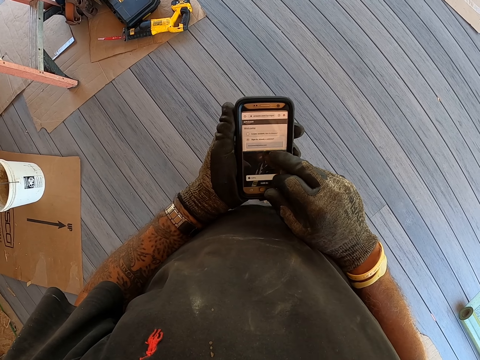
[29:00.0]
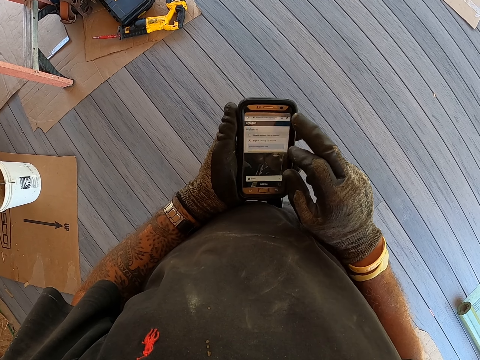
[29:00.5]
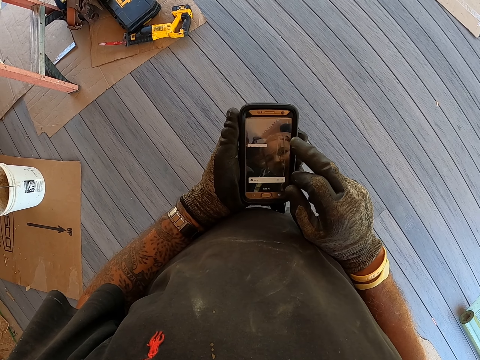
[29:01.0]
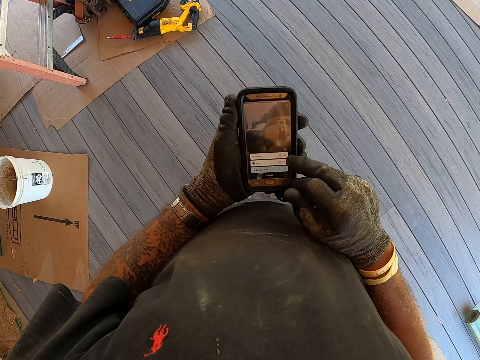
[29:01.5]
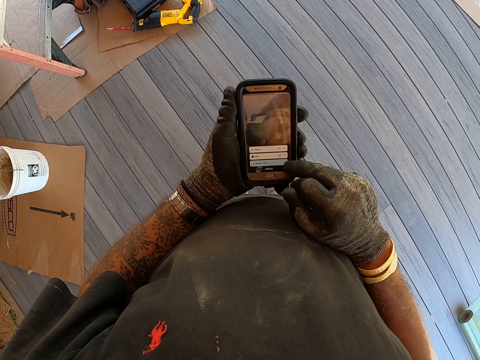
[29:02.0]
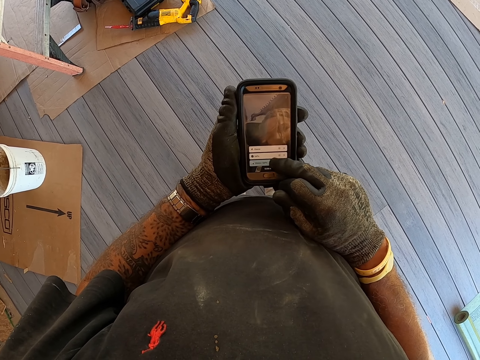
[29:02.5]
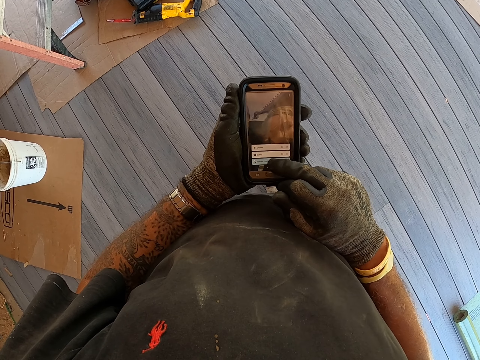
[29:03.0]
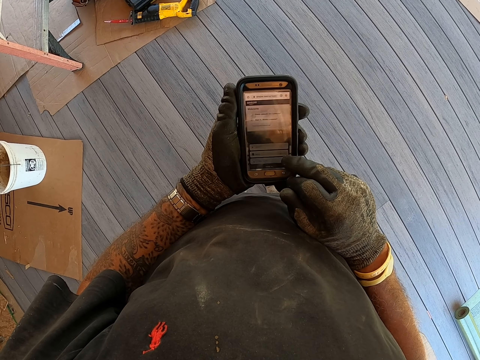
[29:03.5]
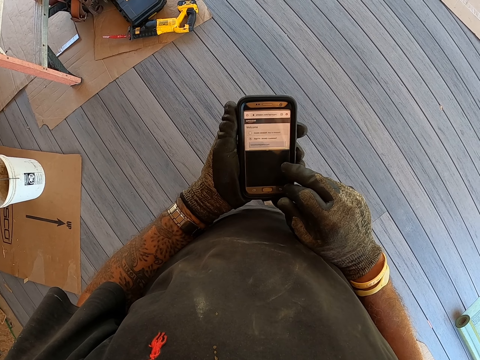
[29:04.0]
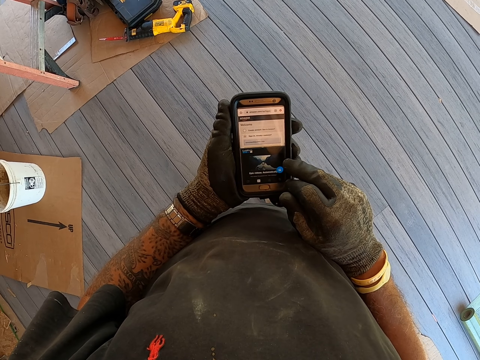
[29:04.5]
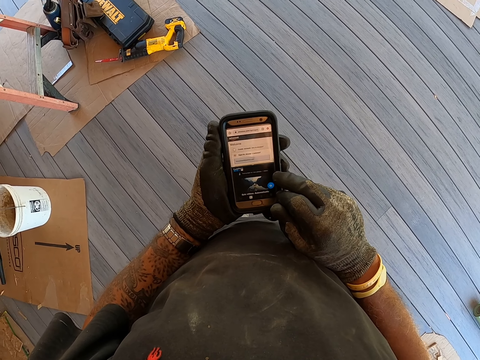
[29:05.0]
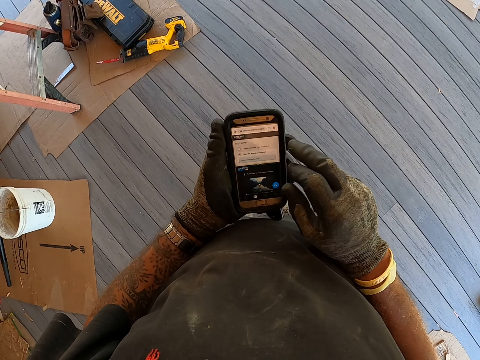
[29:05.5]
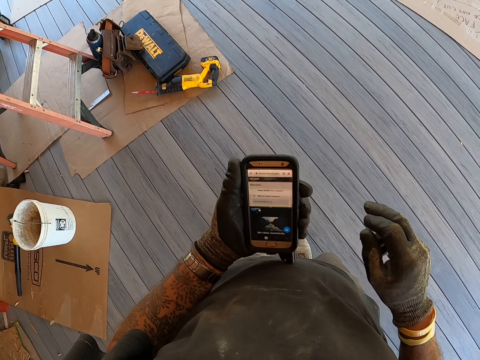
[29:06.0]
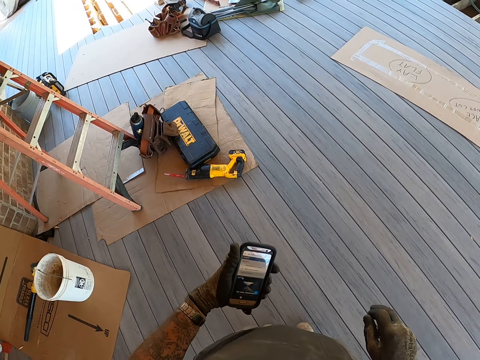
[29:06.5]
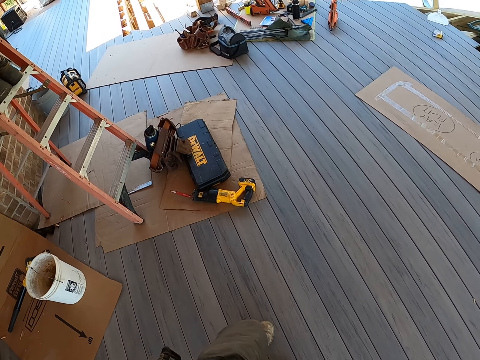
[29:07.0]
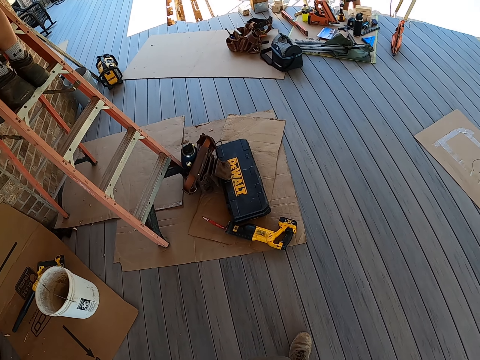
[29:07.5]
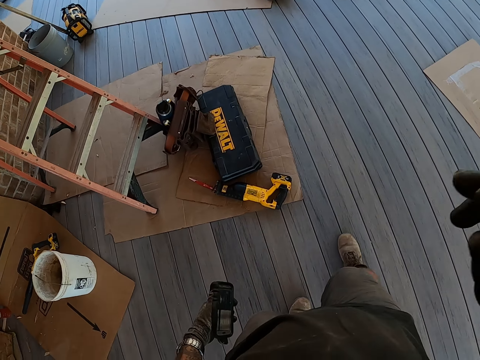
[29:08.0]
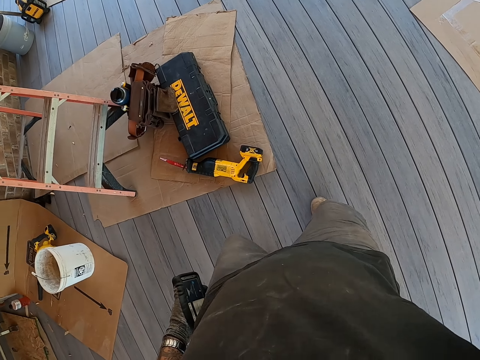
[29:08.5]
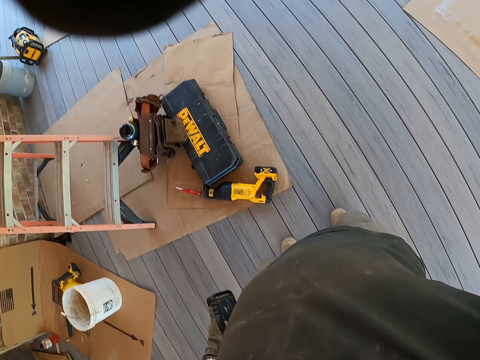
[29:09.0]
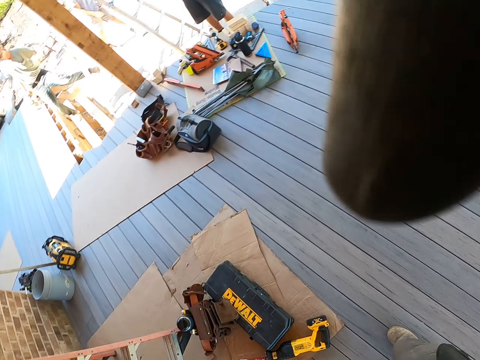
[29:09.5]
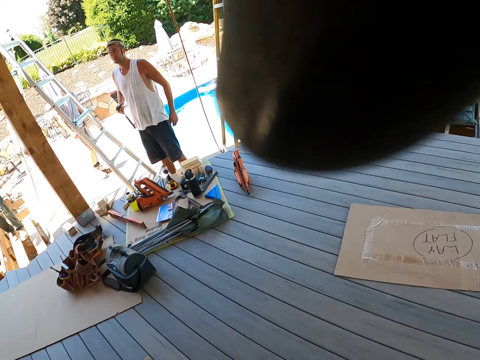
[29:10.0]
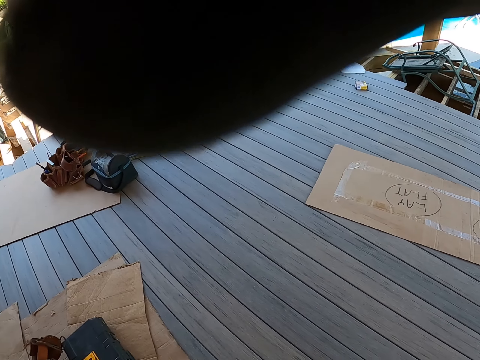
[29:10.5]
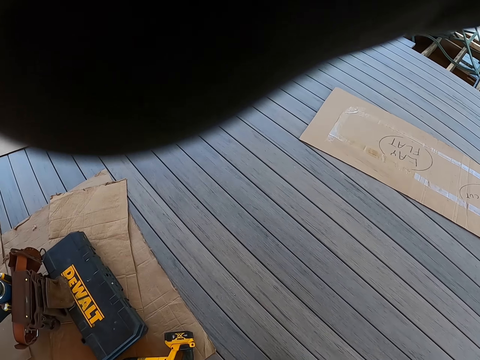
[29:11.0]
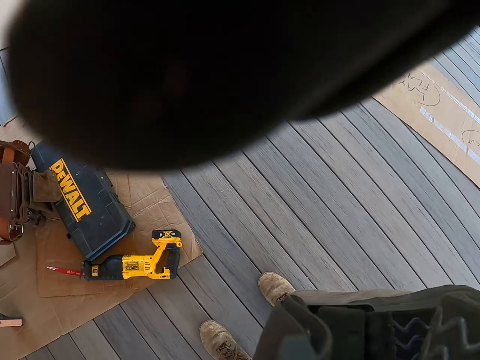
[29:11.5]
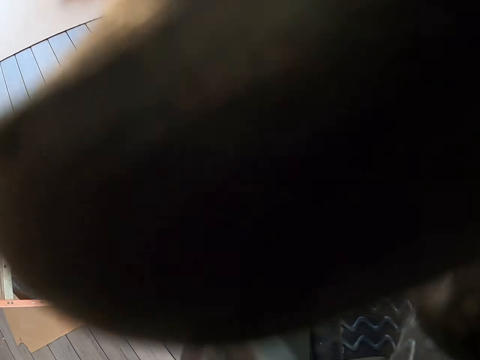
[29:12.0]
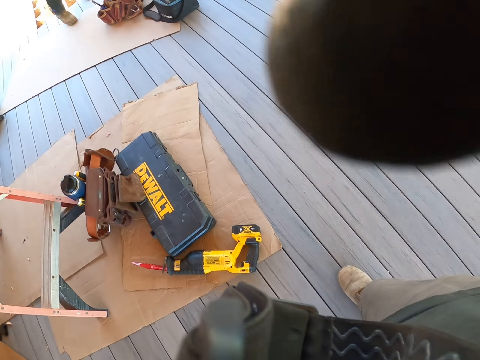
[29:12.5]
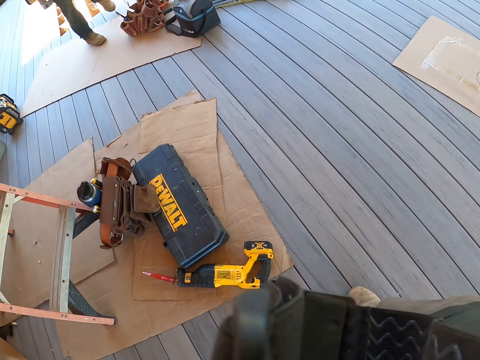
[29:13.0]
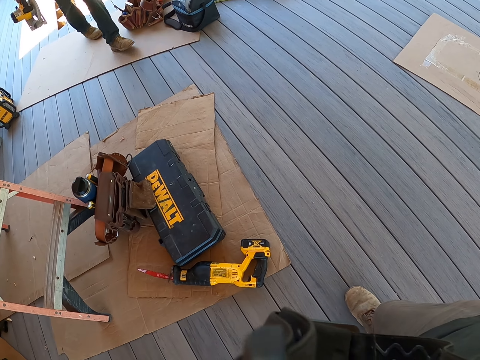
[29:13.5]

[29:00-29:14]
The camera wearer looks at a mobile phone. They walk in the house. They fix the camera on their head. A man walks in the electrical house.
